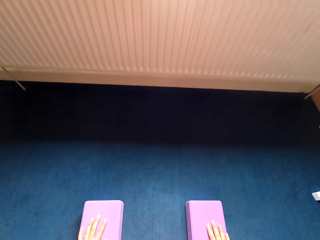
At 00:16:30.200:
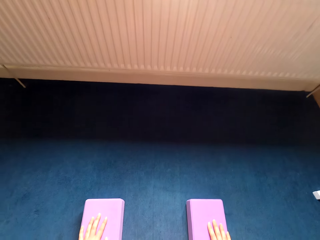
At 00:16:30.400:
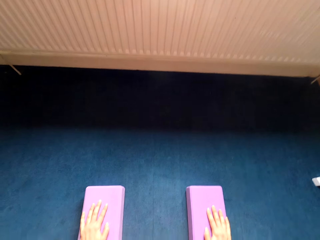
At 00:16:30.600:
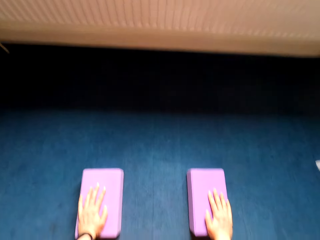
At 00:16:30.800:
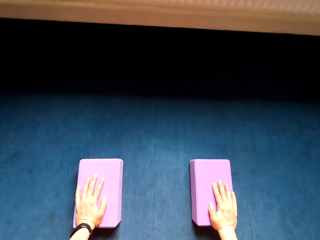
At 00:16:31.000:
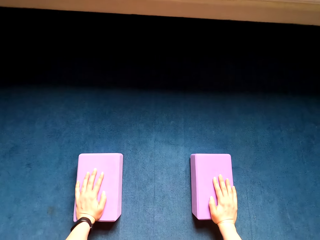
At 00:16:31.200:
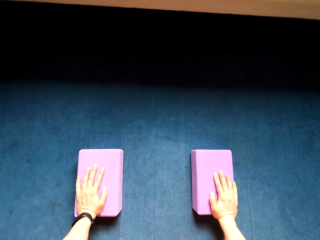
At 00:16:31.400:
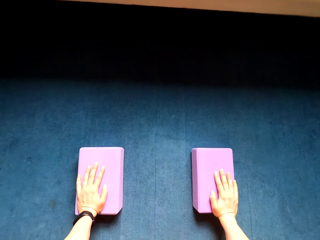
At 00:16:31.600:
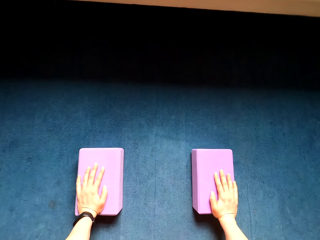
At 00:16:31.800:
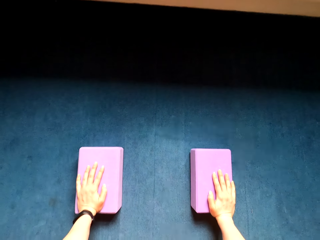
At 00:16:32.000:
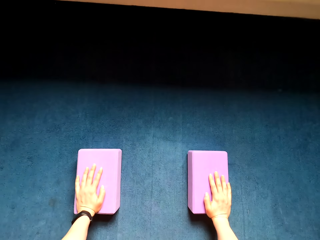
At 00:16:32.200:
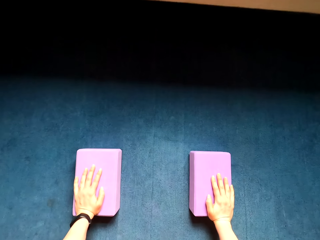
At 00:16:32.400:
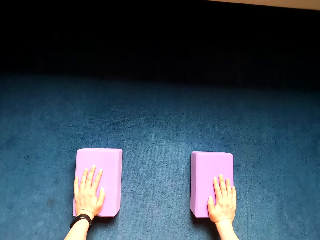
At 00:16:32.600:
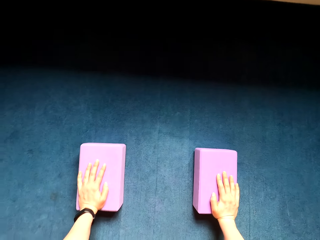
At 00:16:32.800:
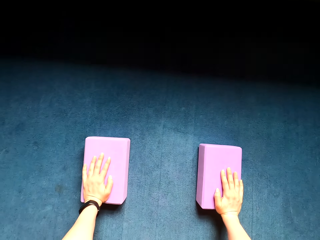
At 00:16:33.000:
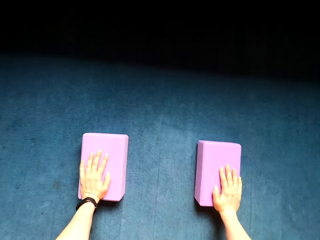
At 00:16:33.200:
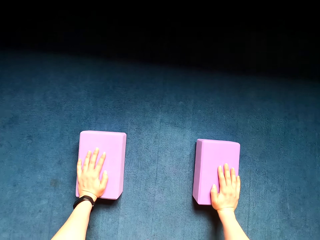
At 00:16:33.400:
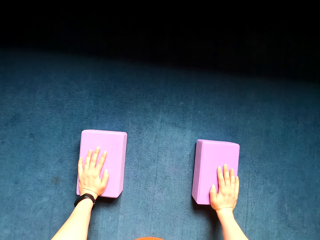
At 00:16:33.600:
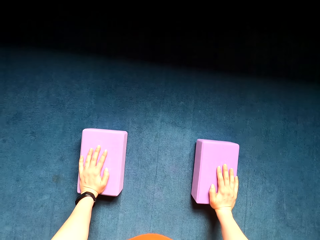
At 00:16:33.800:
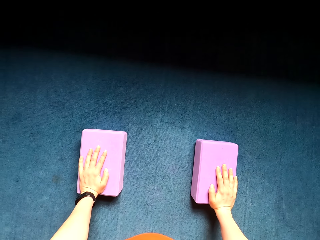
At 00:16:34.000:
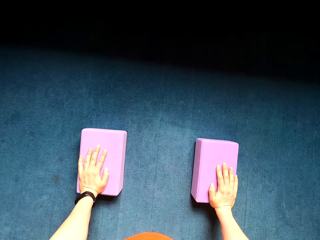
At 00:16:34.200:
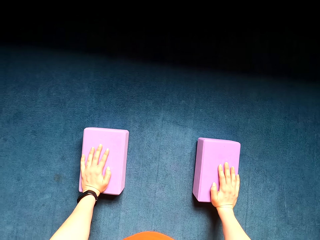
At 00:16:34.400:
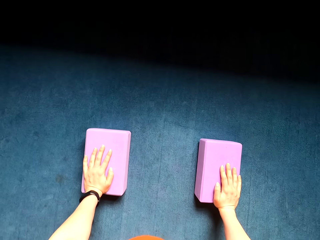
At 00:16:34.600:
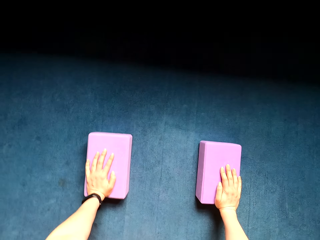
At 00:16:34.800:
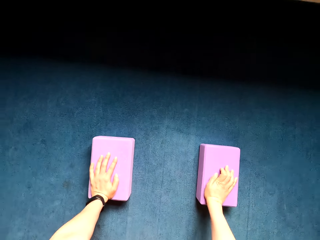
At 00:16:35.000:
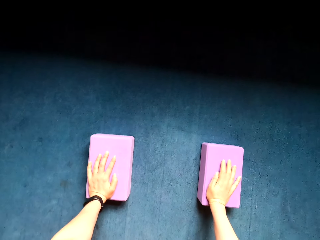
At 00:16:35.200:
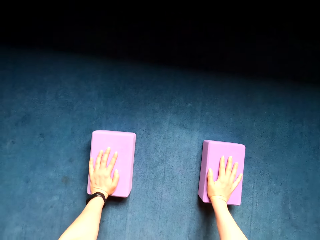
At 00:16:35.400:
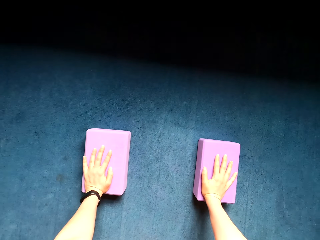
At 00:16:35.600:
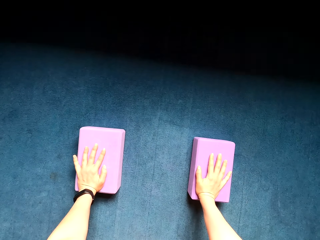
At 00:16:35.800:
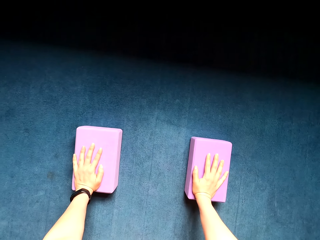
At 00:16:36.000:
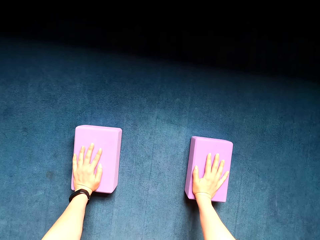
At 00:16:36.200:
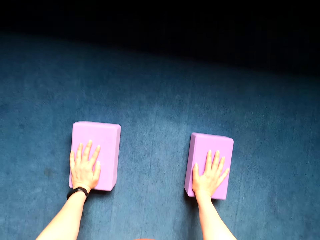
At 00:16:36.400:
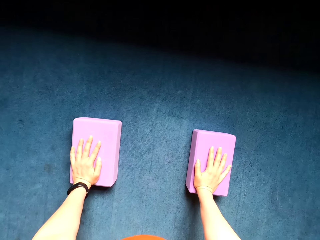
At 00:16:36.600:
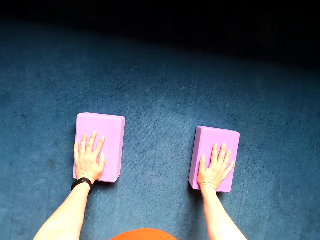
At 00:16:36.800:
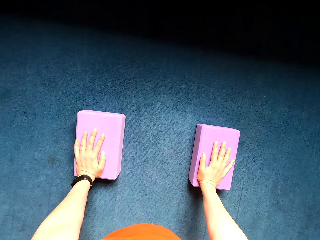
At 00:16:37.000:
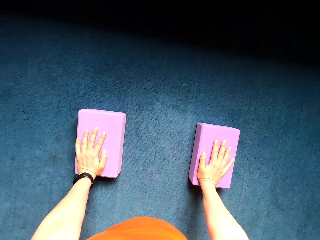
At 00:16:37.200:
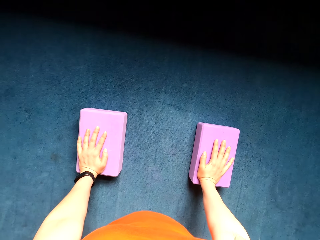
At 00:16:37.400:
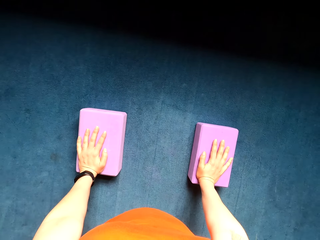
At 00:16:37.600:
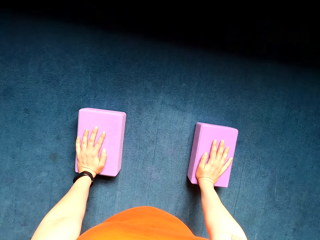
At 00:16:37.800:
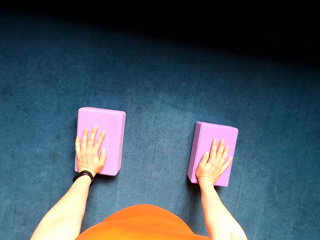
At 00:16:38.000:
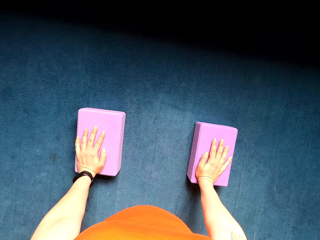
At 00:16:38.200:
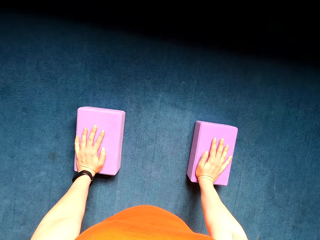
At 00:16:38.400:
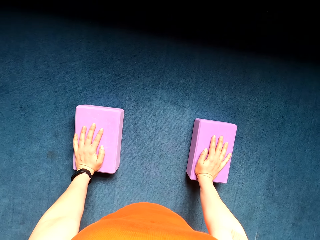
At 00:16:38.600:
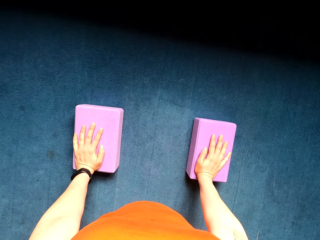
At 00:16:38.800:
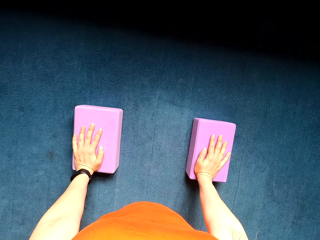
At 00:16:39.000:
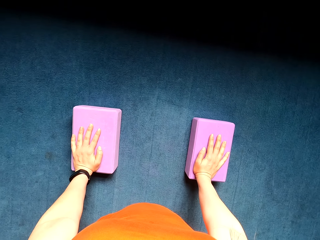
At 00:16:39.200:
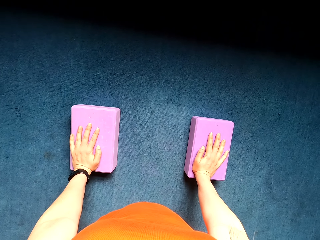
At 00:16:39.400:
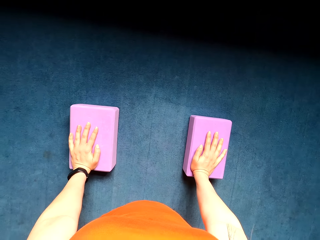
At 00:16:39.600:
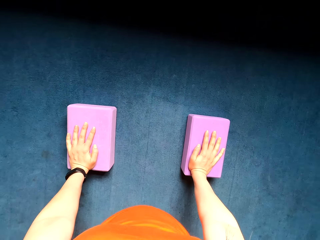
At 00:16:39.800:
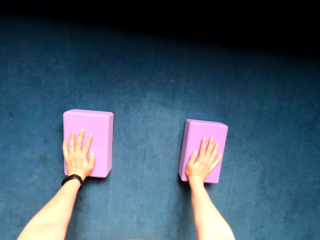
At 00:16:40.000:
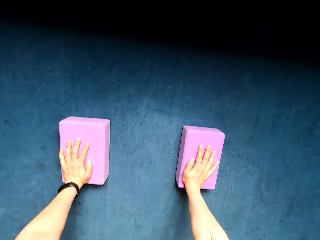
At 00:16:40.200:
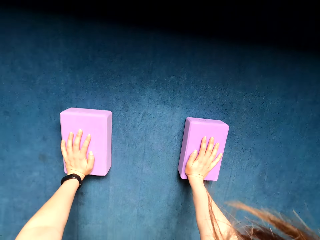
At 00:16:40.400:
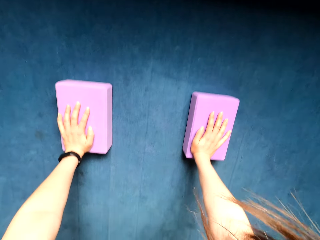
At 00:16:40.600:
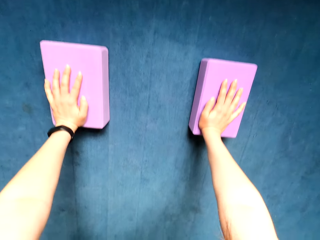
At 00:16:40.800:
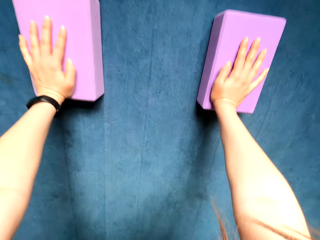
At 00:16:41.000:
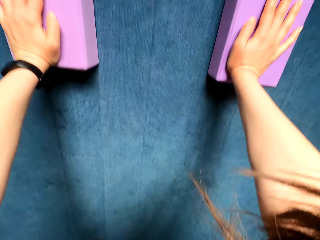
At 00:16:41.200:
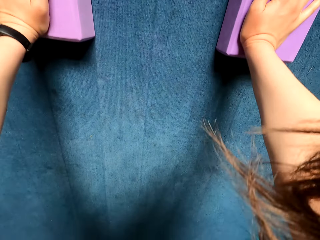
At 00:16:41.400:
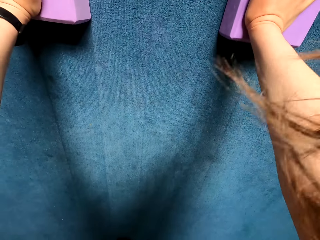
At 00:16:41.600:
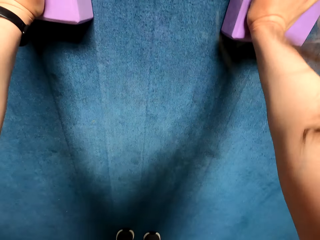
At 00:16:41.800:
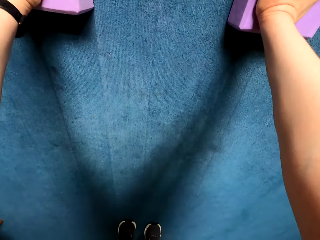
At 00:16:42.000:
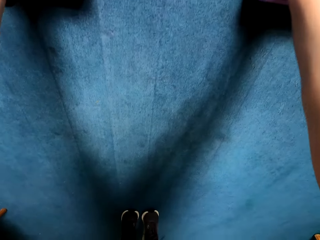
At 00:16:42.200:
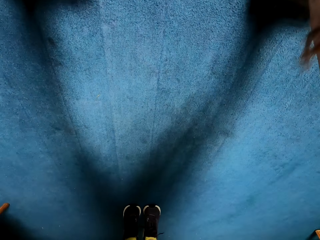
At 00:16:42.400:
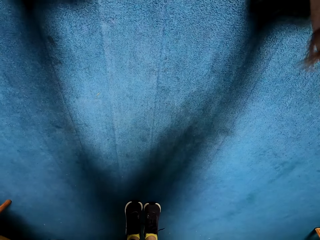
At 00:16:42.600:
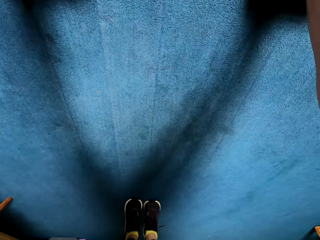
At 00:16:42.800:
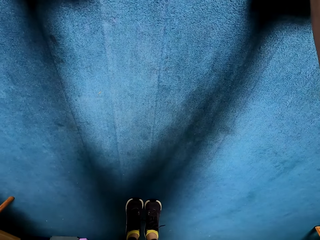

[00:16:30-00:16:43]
The camera wearer moves her hand sideways. She bends down on the floor.

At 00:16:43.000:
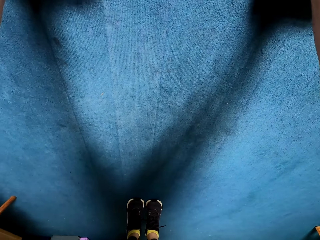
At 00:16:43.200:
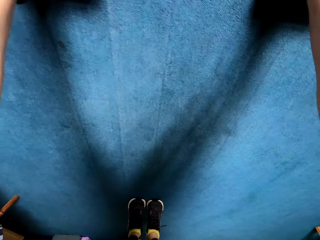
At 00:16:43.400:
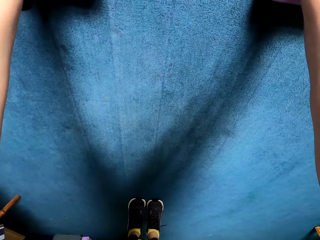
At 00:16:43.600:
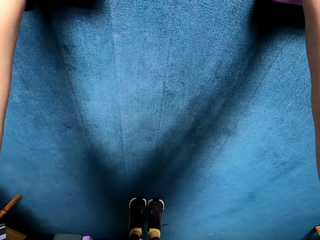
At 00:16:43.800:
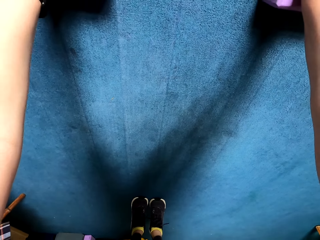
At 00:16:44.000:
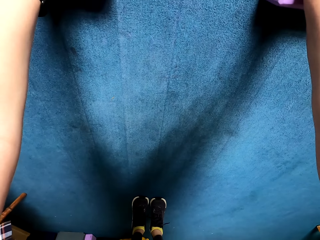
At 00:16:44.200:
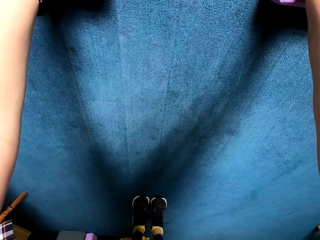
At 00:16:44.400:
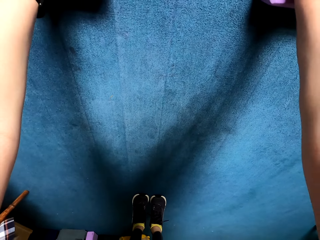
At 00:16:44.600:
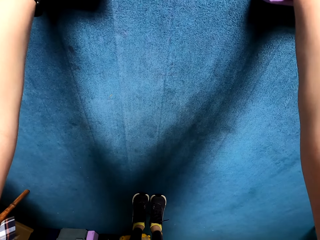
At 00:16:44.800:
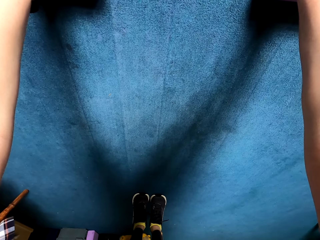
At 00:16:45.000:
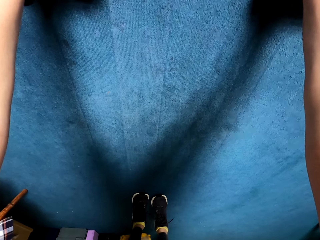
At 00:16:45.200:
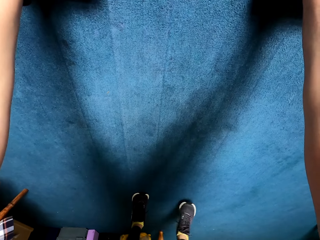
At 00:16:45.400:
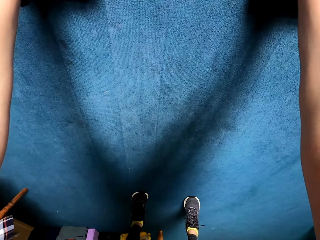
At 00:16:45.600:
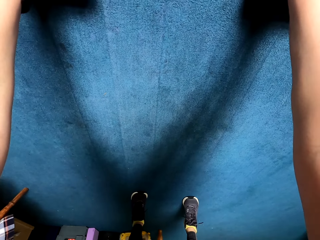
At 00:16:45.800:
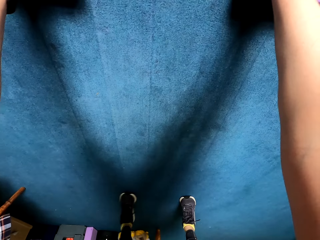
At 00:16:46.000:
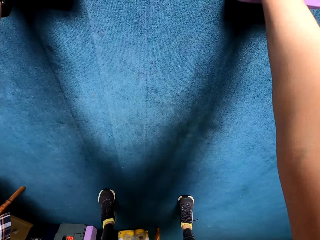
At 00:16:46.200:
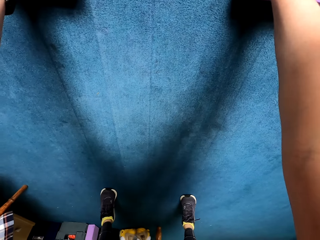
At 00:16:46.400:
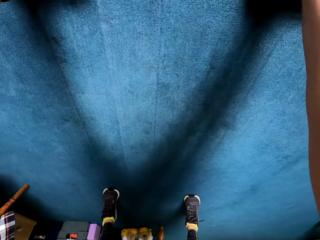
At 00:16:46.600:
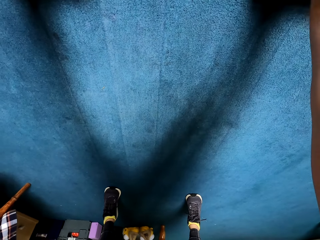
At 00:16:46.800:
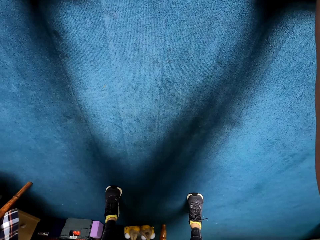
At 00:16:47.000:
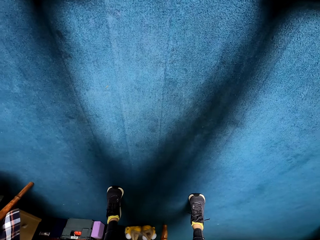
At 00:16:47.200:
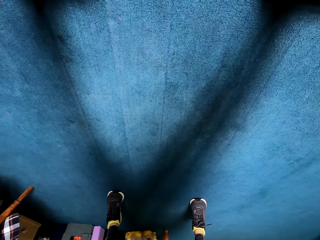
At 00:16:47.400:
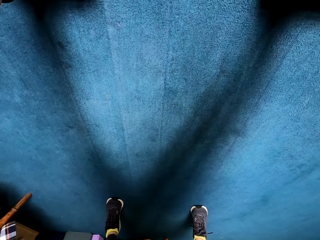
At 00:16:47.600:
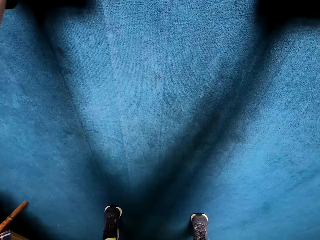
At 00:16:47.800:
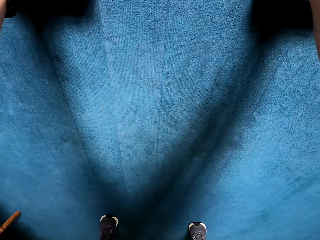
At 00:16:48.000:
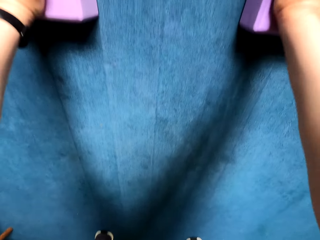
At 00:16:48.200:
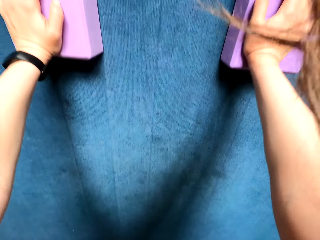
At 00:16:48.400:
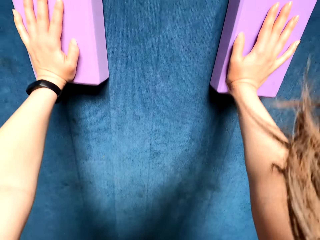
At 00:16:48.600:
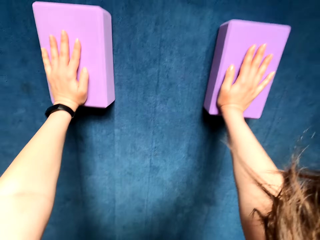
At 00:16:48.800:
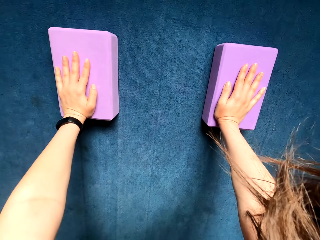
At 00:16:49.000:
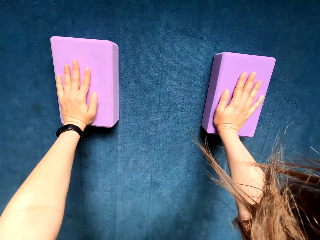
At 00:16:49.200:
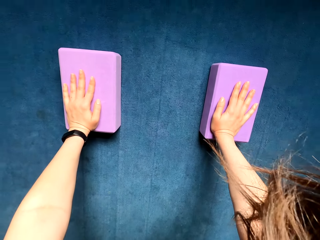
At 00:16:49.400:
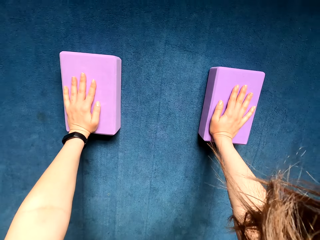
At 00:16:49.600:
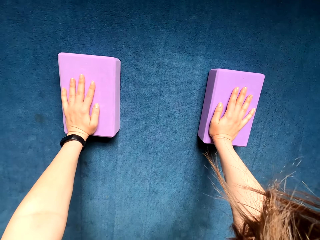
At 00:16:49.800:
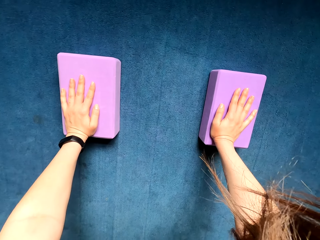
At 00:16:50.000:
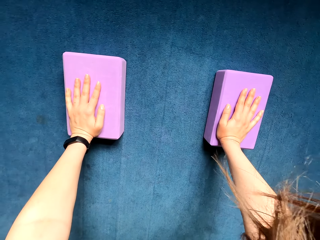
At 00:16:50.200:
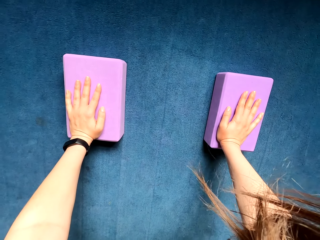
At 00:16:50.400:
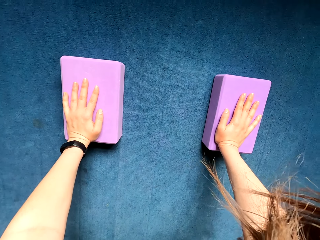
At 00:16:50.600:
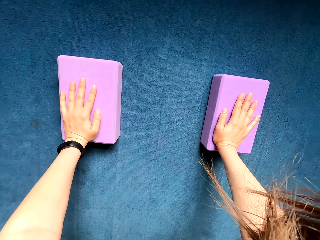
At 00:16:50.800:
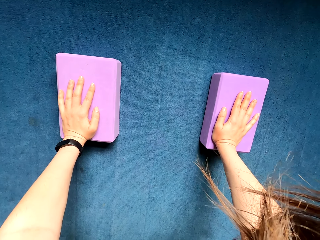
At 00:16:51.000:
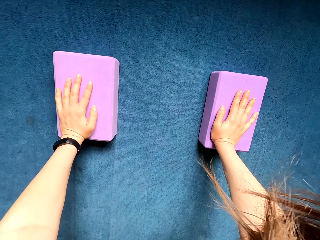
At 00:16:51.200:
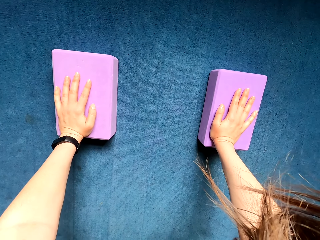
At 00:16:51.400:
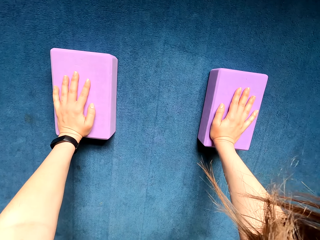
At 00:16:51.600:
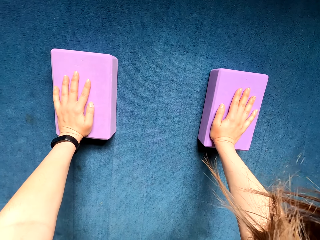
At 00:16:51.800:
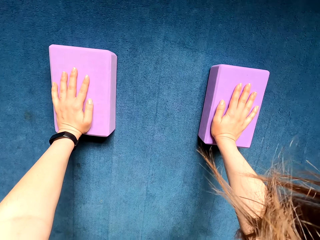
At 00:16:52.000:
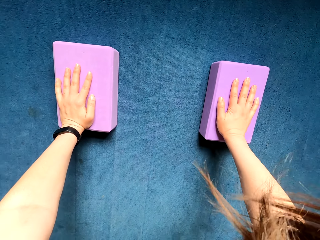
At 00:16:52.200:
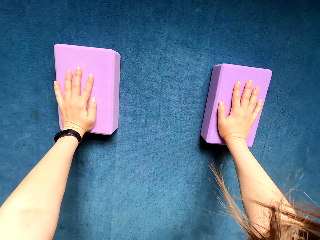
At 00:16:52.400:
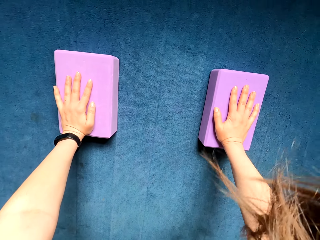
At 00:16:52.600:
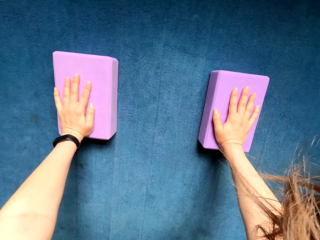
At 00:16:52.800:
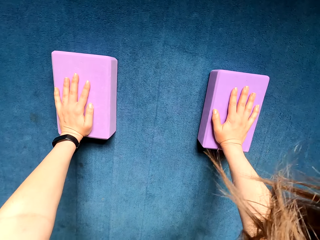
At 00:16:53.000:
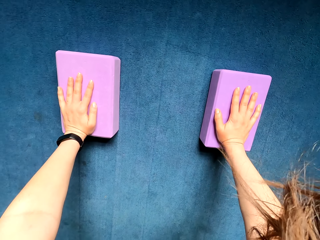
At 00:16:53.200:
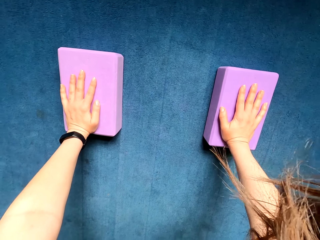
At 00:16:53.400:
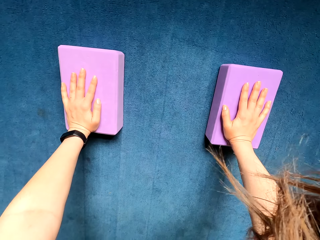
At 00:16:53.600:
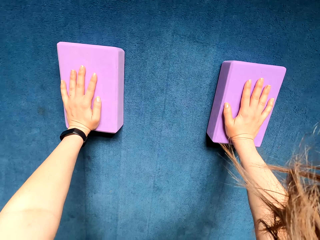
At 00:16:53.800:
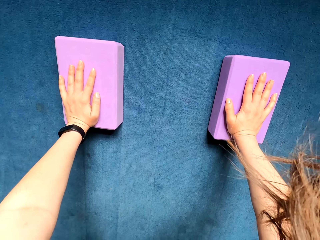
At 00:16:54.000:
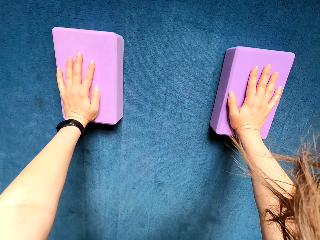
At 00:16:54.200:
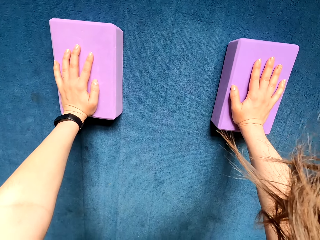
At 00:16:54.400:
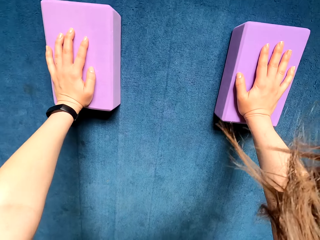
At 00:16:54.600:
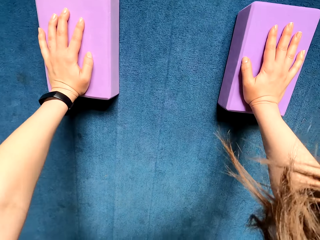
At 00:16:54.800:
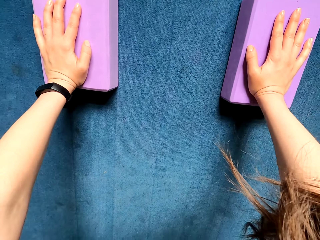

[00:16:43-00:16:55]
The camera wearer moves her legs sideways. She spreads her legs apart, works out in the house, and bends down on the floor.
